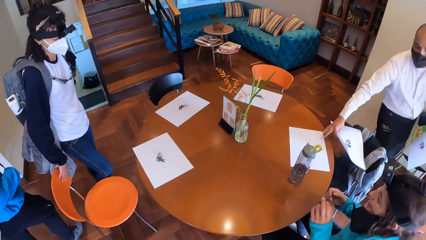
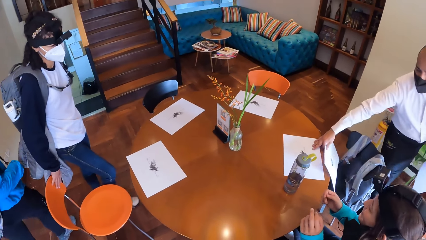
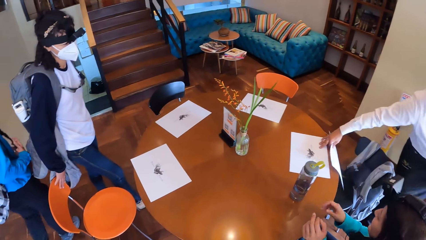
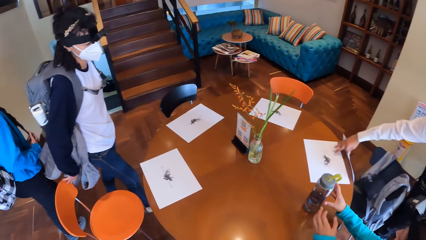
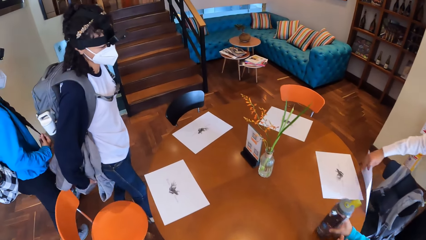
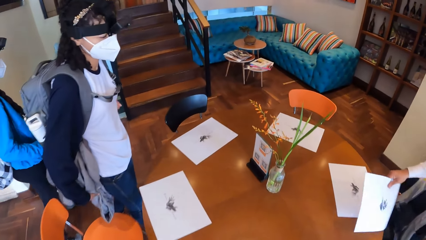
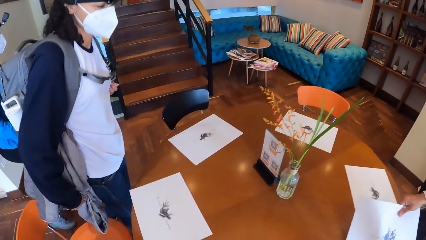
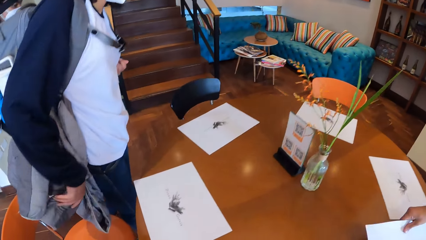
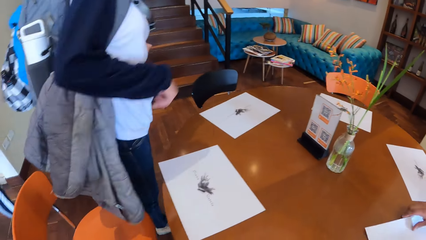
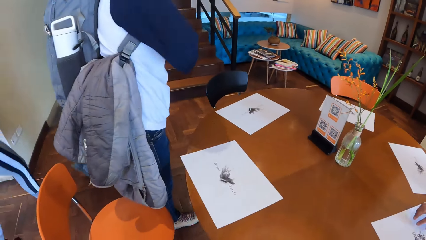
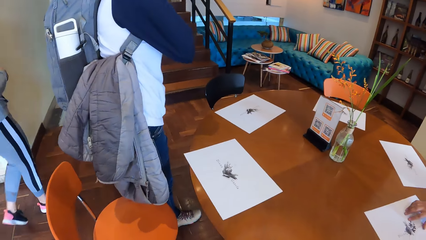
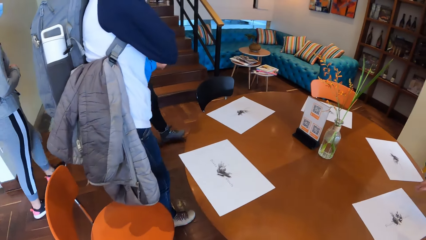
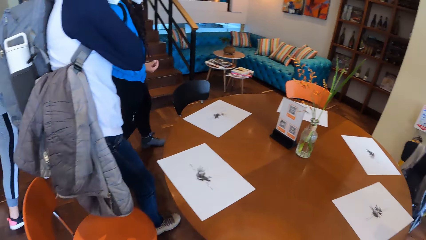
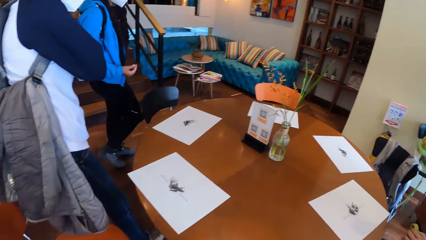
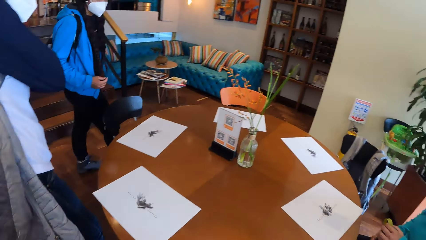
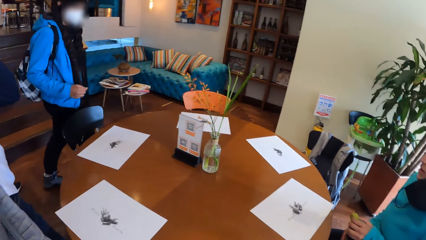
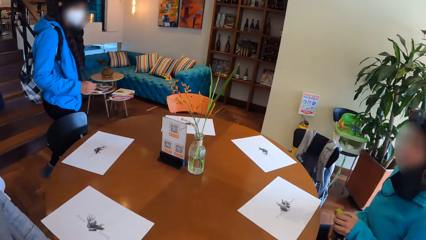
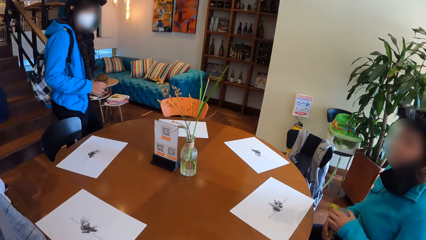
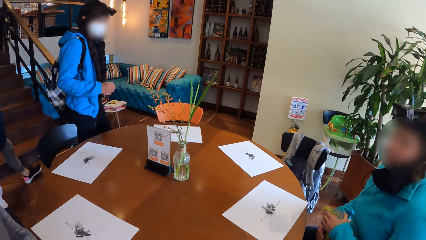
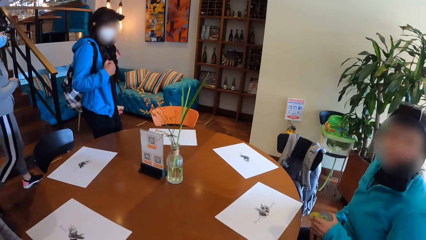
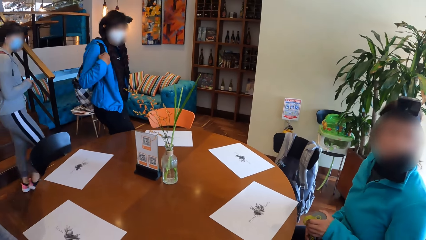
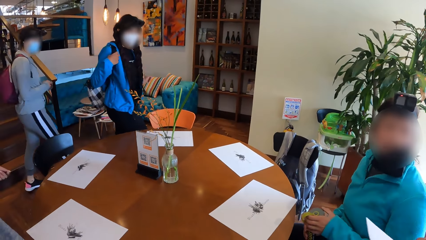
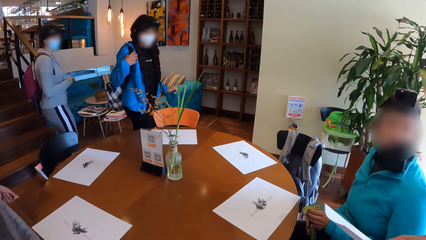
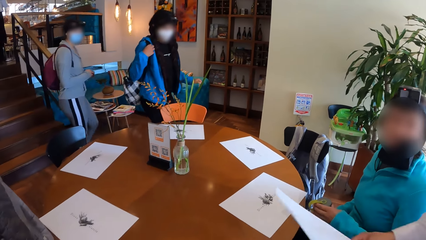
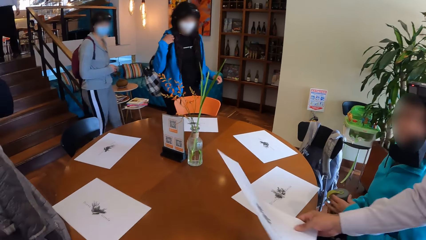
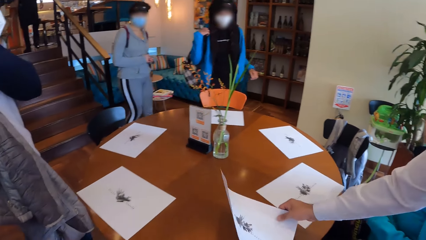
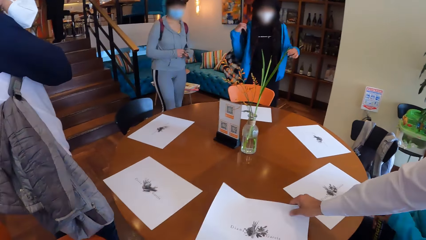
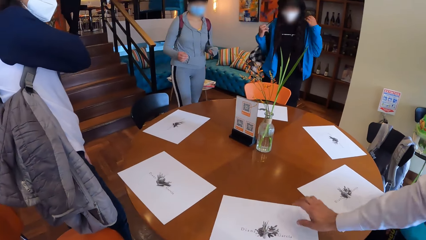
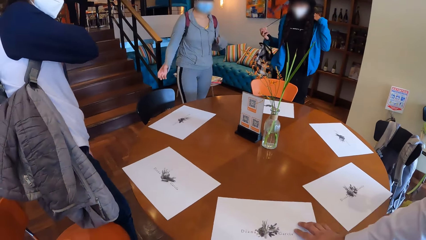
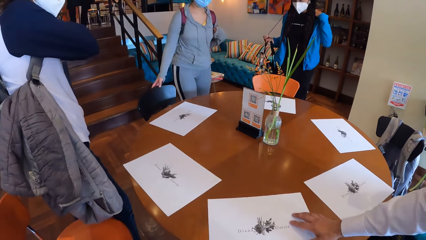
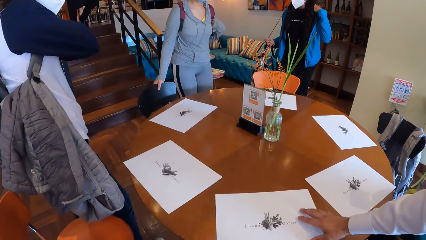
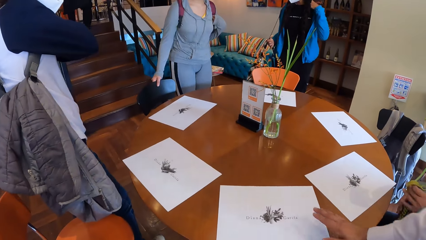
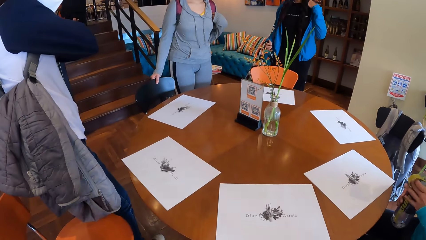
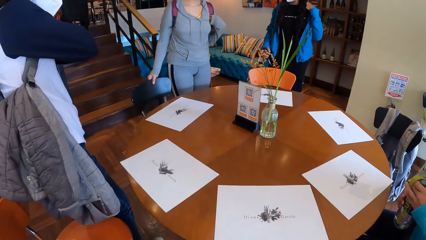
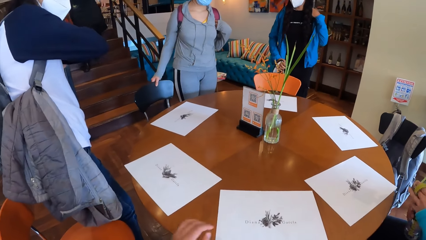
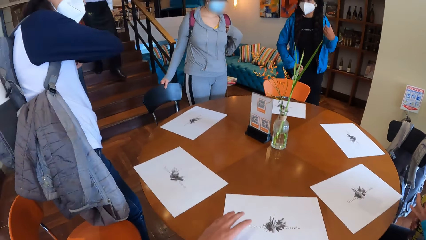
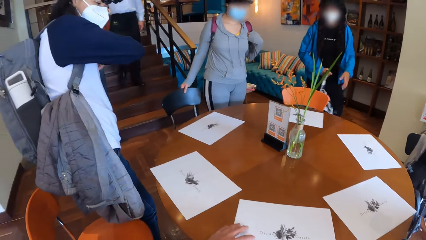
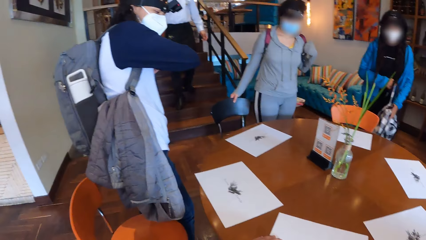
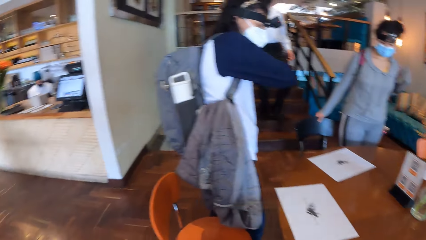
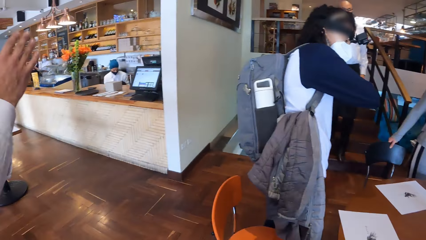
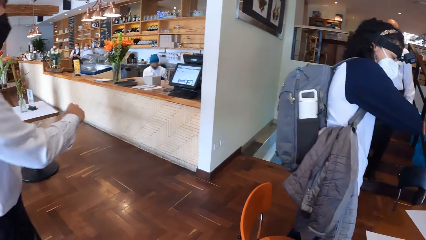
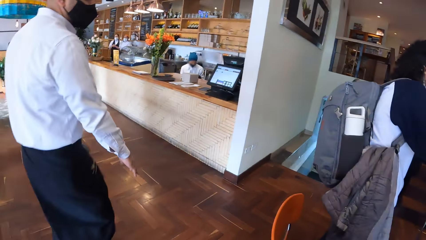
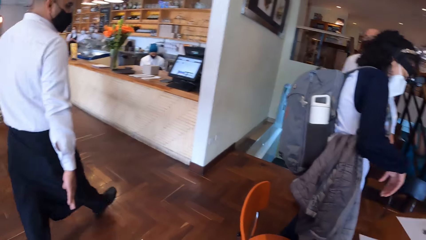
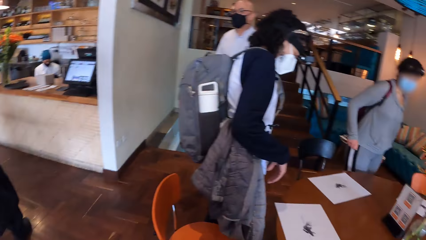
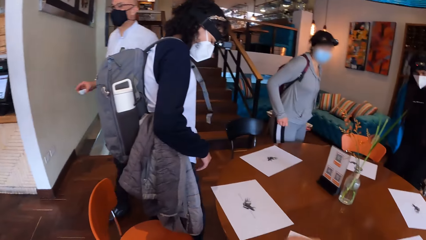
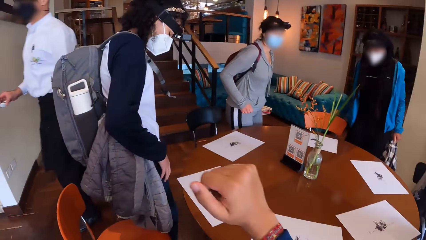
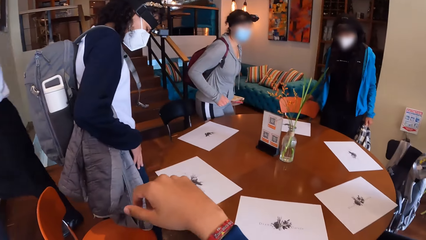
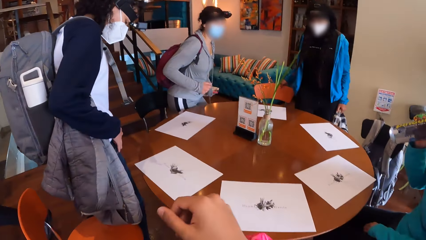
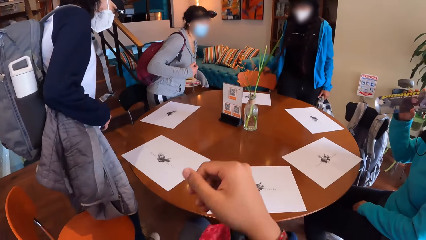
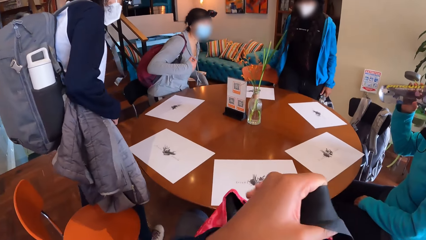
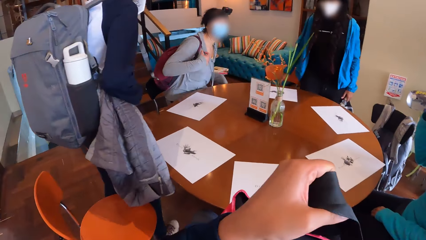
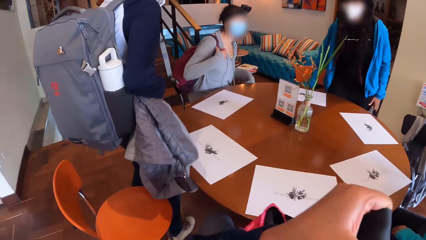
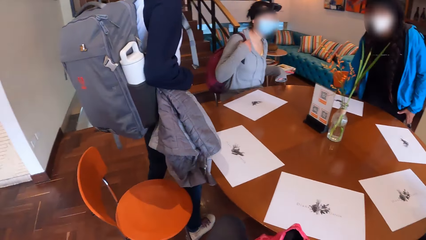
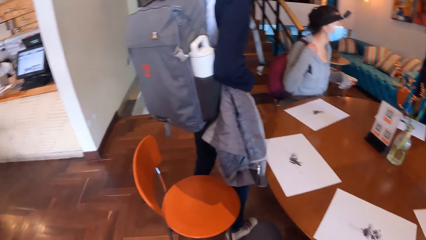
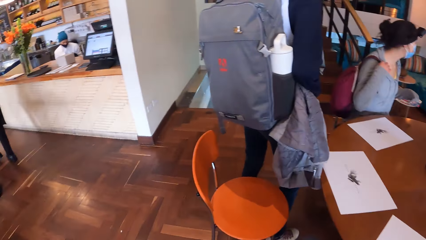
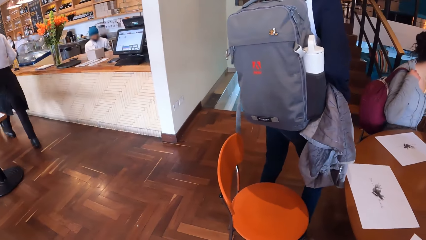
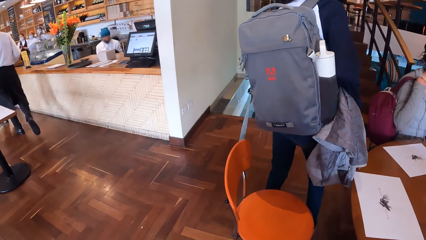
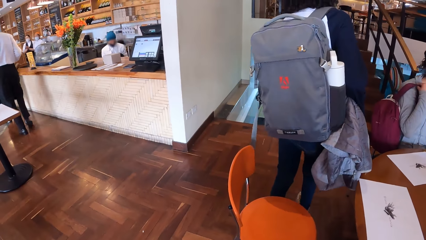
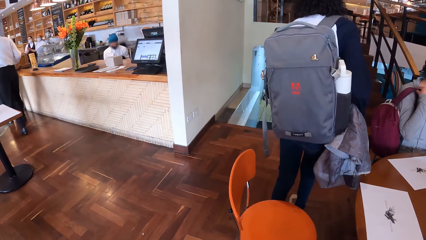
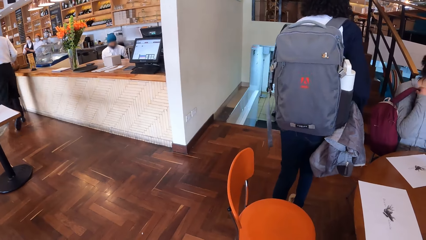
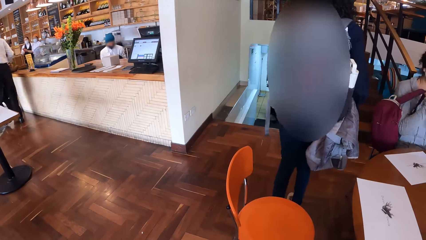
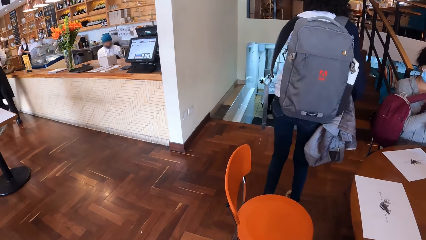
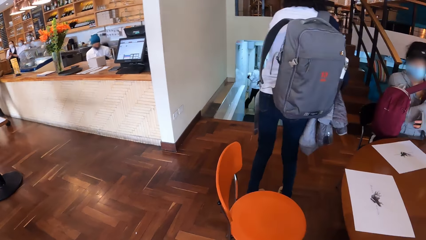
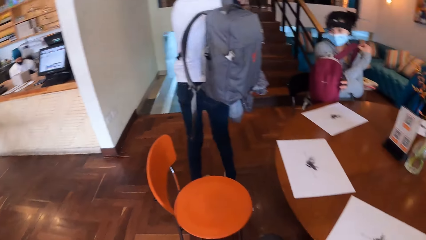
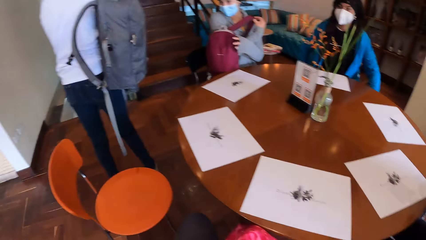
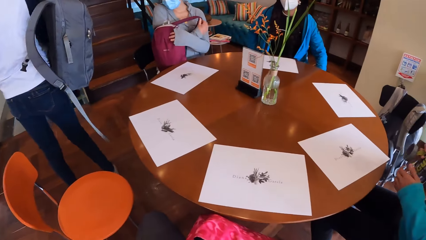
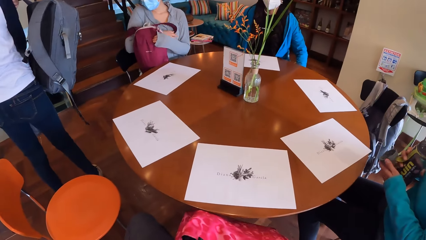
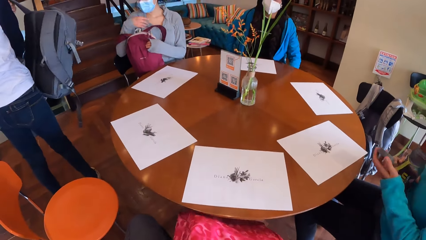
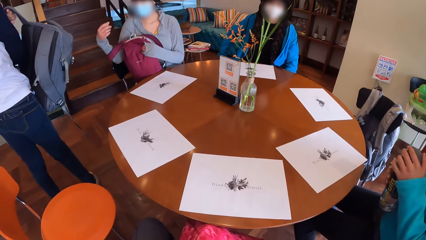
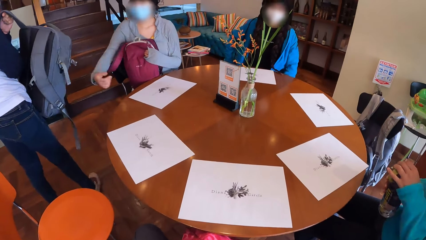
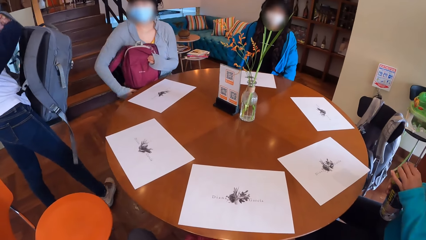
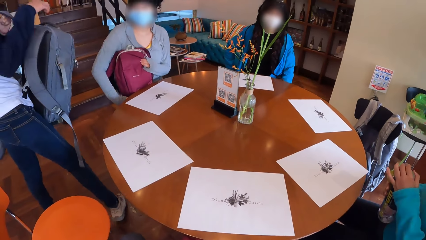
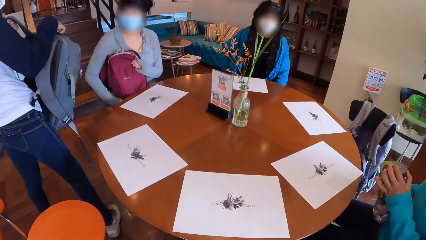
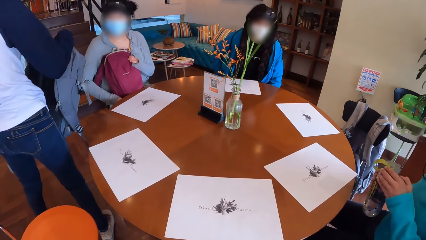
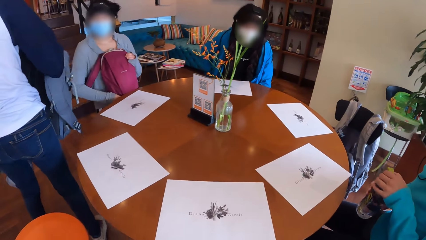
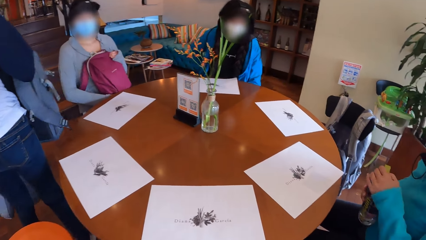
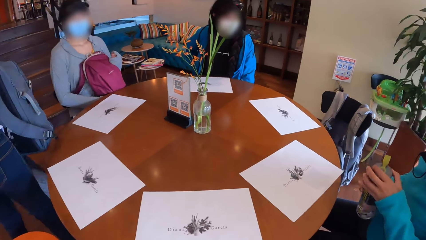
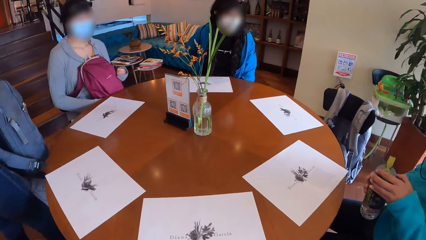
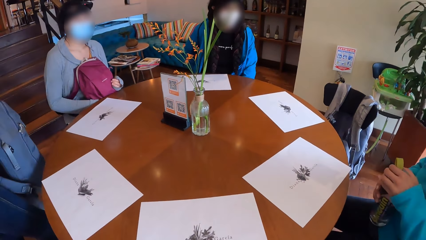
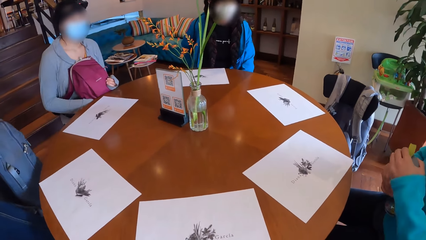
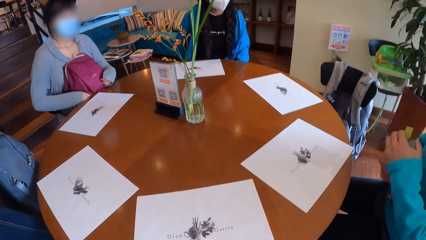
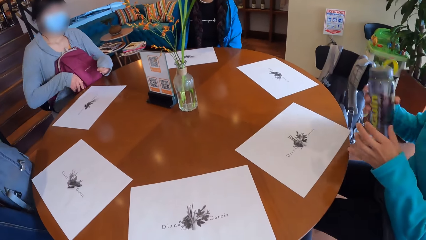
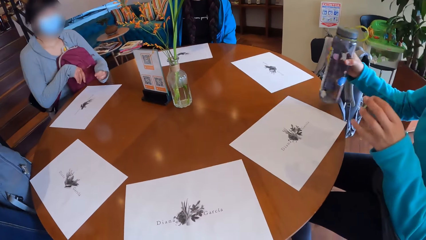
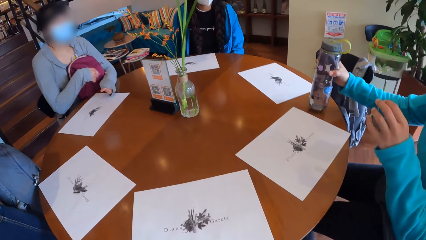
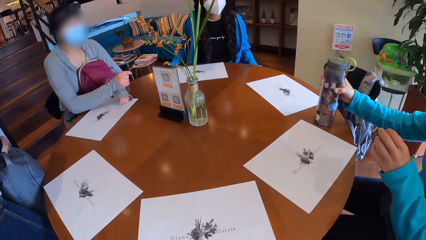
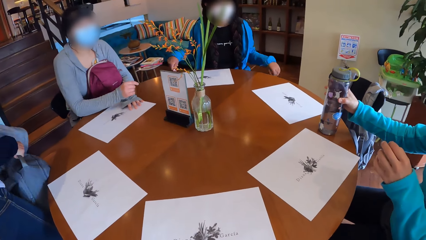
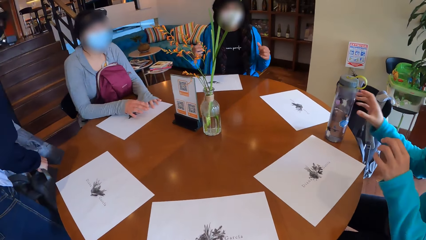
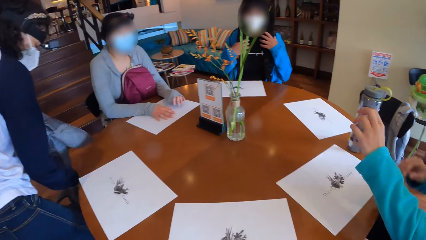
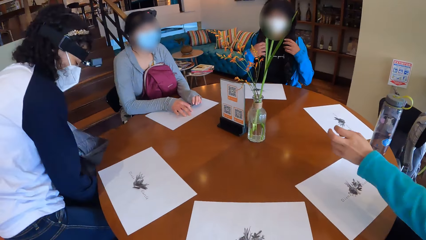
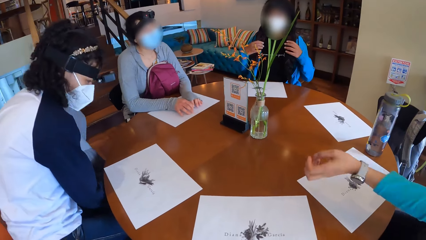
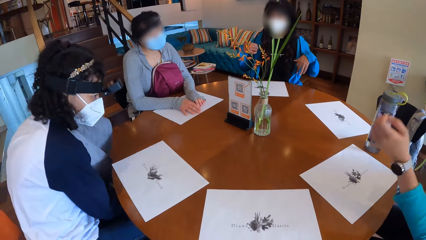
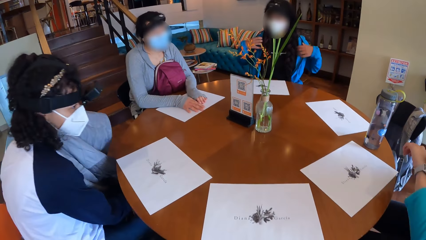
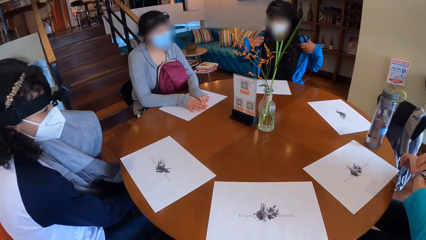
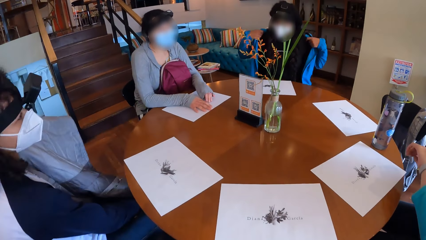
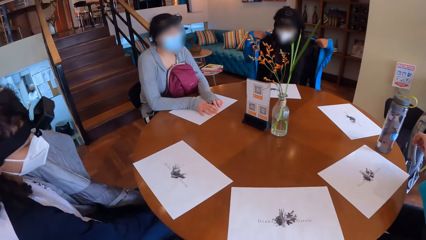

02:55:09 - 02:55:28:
The waiter adjusts a piece of paper on a table with his right hand. The waiter places the paper on the table. The camera wearer sits on a chair in the restaurant. The waiter drops the piece of paper on the table with his right hand. A girl removes a backpack from her right shoulders with her right hand. Another girl adjusts a chair with her right hand. The first girl holds the backpack with both hands. The camera wearer looks around the room. The second girl sits on the chair in the restaurant and removes a backpack from her right shoulders with her right hand. The second girl places the backpack on her thighs with both hands. A third girl tightens the lid of a water bottle with her left hand. The third girl opens the bottle. The third girl drops the water bottle on the table with her right hand. The first girl drops the backpack on the floor with her right hand. The first girl sits on the chair in the restaurant.
